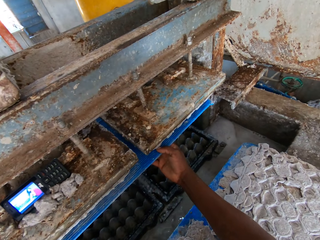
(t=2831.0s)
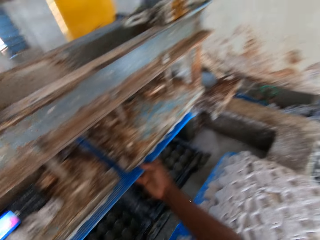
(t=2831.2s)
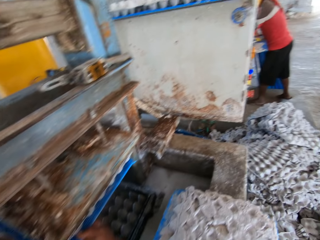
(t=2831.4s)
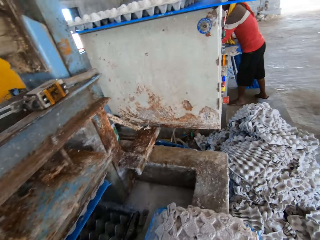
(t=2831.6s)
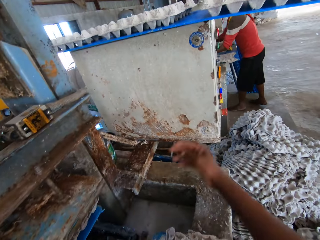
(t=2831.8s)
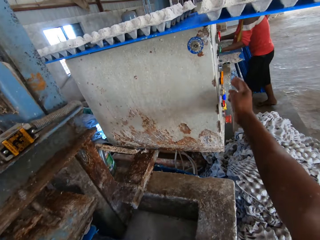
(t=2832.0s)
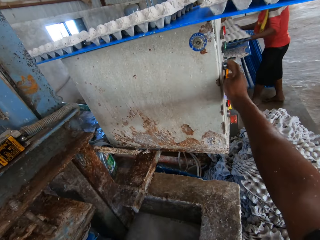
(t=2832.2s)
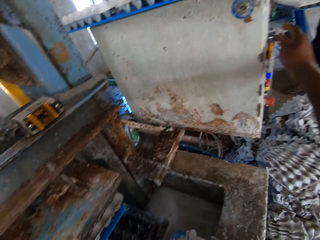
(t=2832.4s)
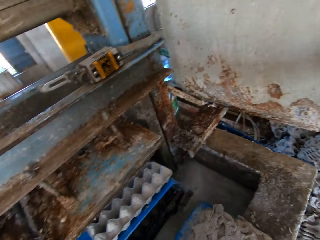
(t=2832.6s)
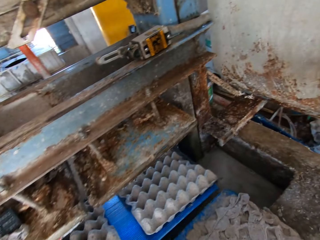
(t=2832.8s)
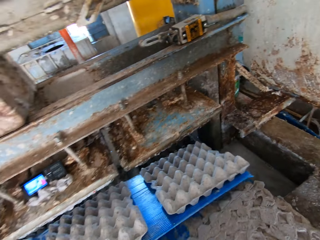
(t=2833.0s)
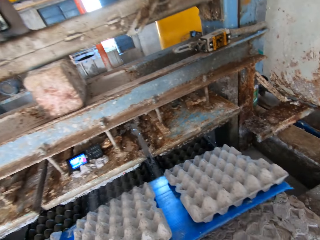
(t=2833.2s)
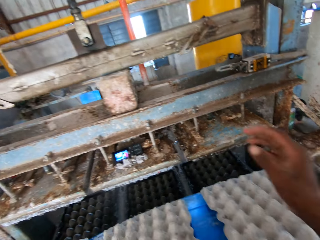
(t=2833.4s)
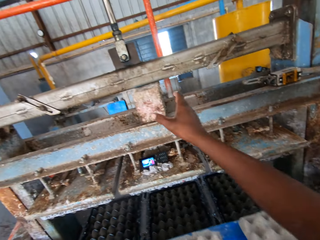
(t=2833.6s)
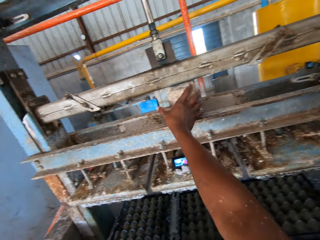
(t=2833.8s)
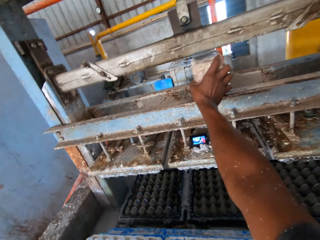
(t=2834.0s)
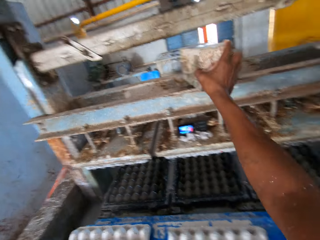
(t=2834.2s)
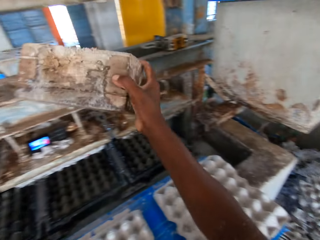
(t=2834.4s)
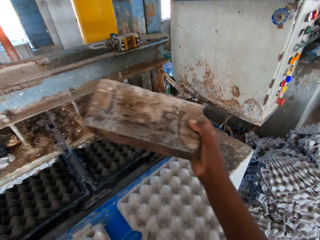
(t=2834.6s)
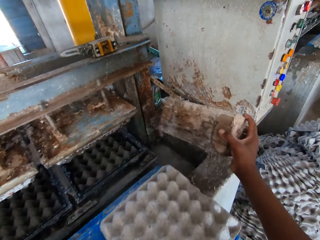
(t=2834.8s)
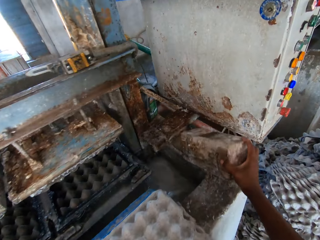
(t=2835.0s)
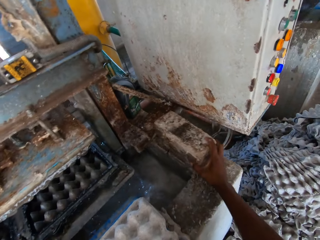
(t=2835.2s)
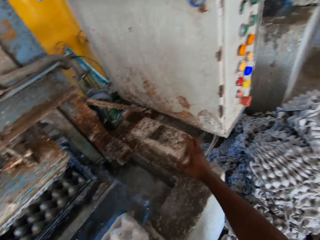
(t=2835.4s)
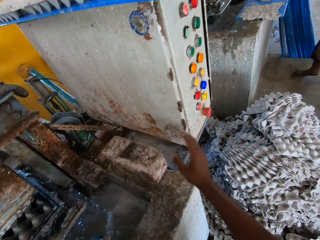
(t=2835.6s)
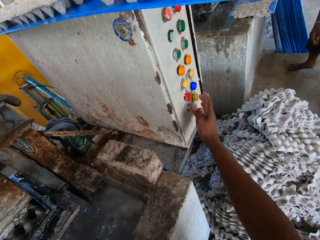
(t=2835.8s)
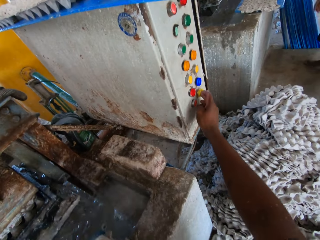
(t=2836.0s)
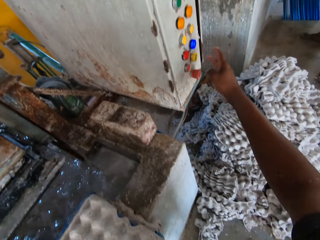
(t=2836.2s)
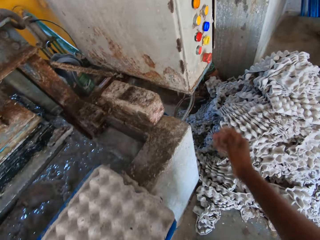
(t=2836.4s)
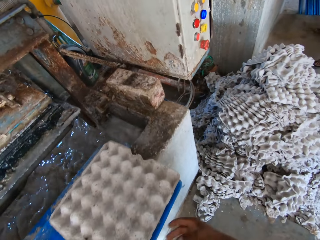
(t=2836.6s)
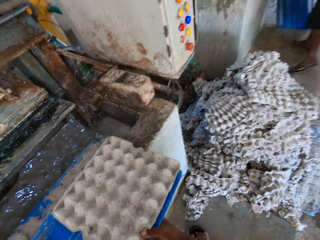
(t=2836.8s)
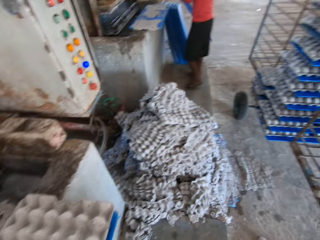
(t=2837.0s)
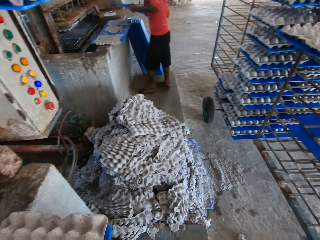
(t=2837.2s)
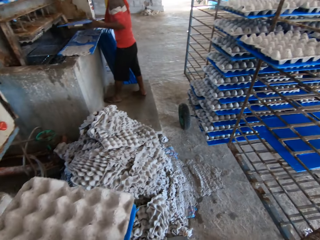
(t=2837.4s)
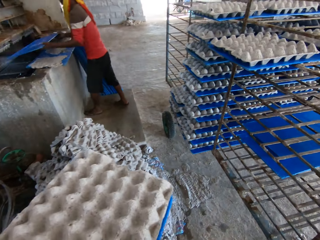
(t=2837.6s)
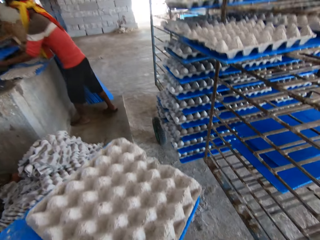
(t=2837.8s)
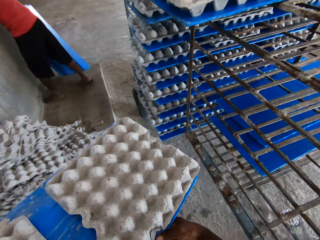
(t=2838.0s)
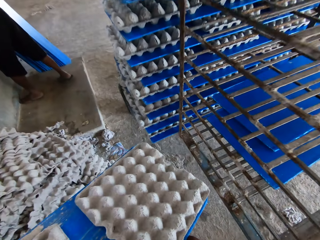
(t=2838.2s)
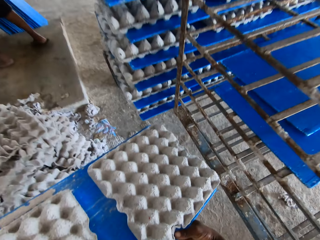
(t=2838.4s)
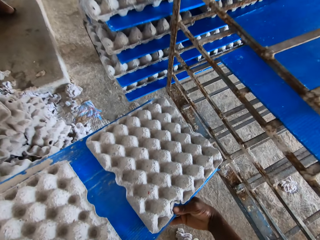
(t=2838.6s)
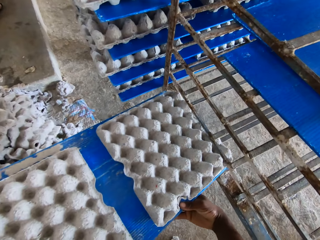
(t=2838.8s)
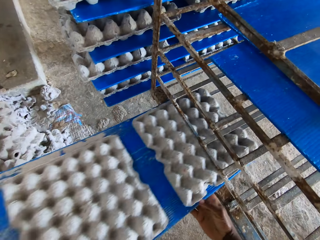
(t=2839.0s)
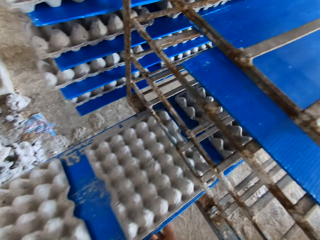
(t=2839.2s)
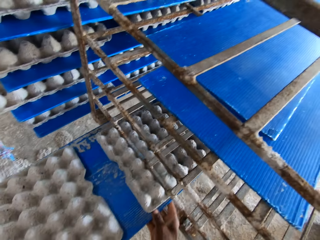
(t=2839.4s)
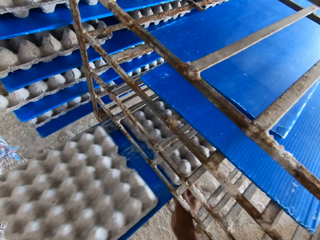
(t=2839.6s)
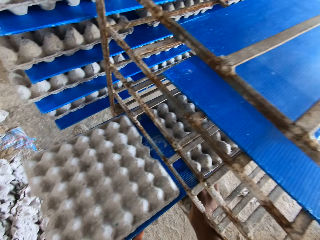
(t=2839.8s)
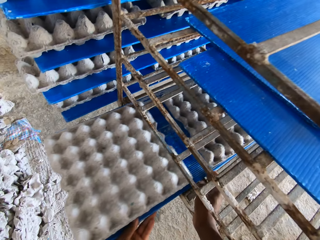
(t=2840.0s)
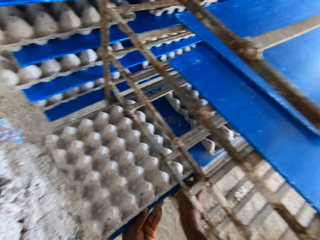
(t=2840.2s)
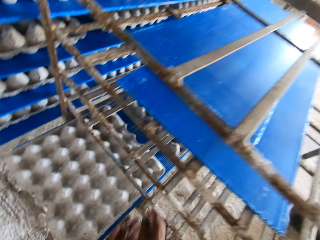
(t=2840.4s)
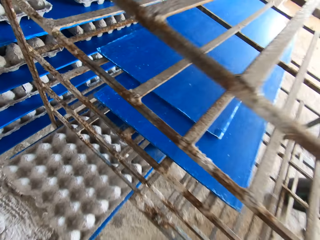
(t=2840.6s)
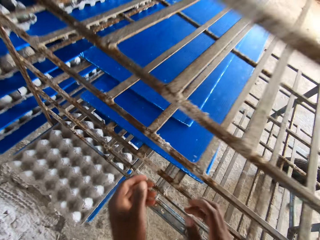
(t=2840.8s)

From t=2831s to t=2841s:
A man removes a PVC sheet from the pulp molding machine with both hands. The camera wearer operates the pulp molding machine with his right hand. He touches a switch knob, picks some egg trays with a plastic board, and picks a brick from the pulp molding machine with his right hand. He places the brick on the platform with his right hand. He operates the pulp molding machine with his right hand and touches the switch knob. He picks the PVC sheet from the platform with both hands. The man places a PVC sheet in the pulp molding machine with both hands. The camera wearer puts the plastic board with the egg trays in the shelf with both hands.

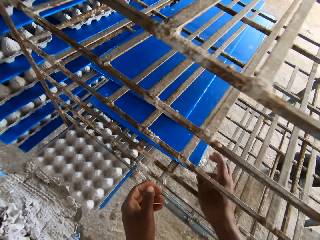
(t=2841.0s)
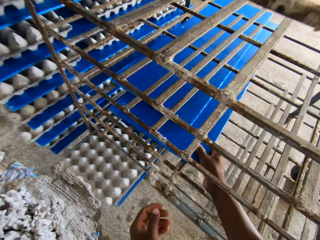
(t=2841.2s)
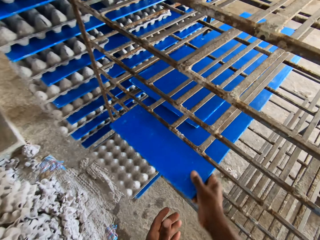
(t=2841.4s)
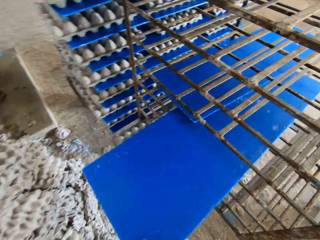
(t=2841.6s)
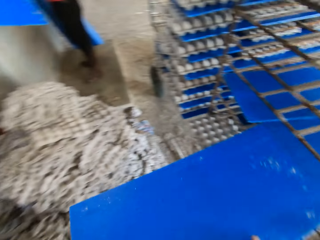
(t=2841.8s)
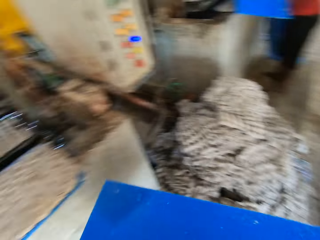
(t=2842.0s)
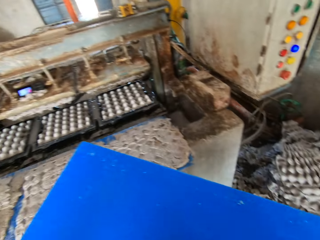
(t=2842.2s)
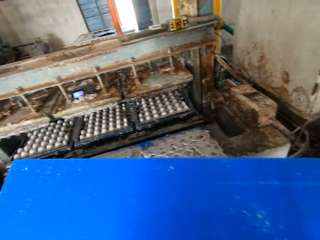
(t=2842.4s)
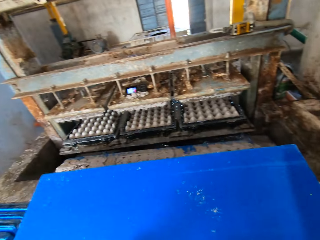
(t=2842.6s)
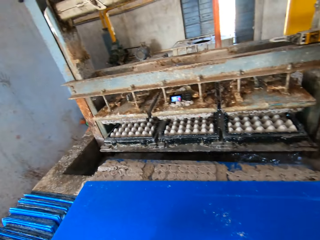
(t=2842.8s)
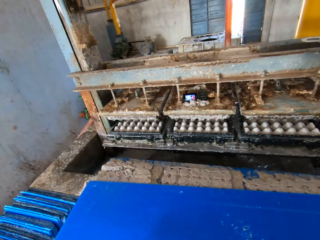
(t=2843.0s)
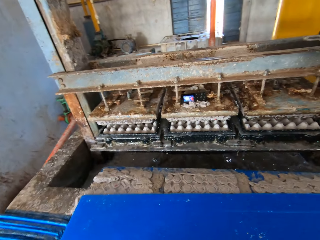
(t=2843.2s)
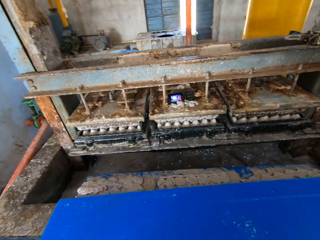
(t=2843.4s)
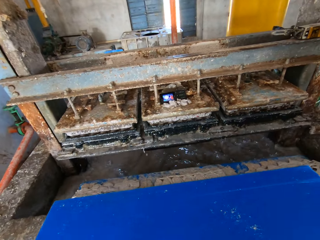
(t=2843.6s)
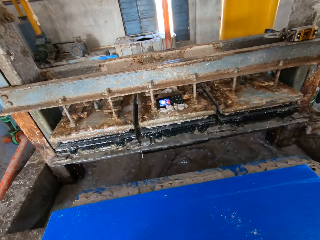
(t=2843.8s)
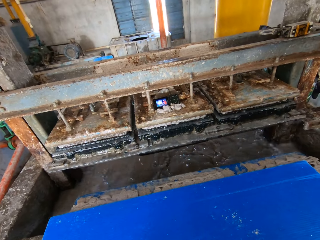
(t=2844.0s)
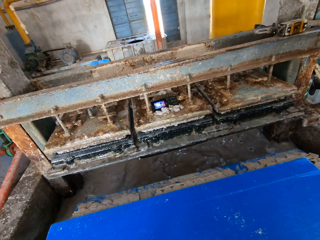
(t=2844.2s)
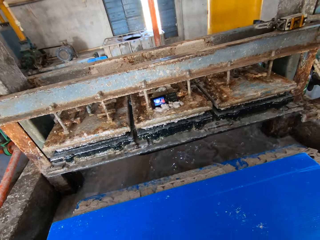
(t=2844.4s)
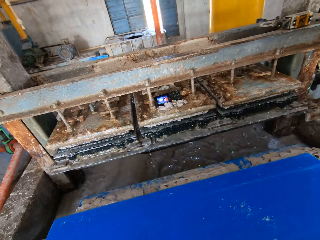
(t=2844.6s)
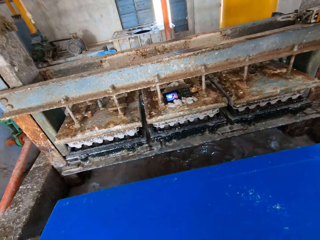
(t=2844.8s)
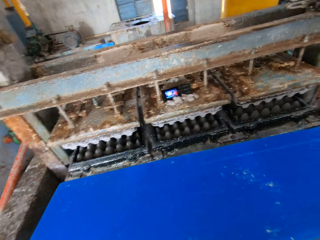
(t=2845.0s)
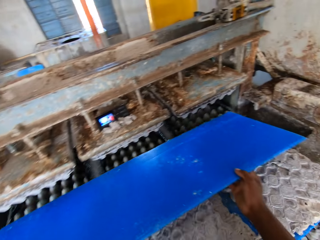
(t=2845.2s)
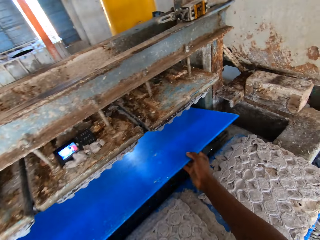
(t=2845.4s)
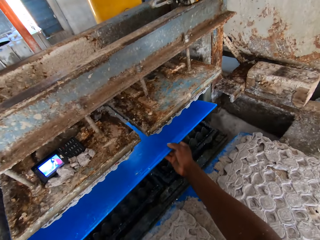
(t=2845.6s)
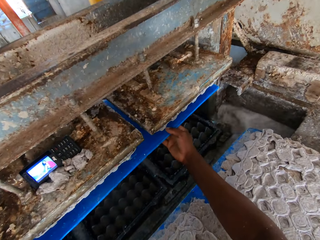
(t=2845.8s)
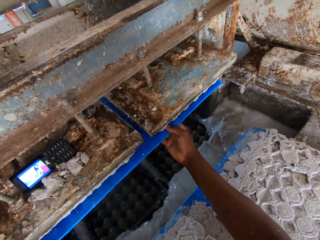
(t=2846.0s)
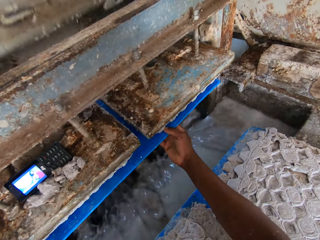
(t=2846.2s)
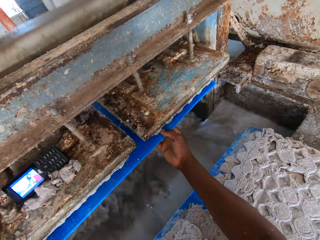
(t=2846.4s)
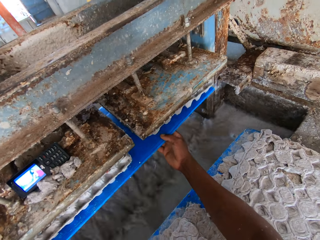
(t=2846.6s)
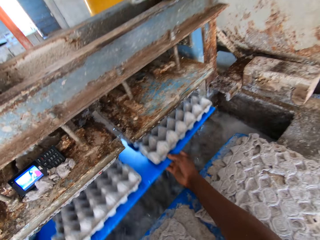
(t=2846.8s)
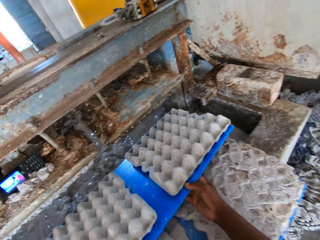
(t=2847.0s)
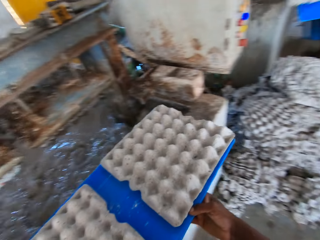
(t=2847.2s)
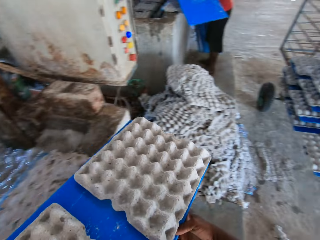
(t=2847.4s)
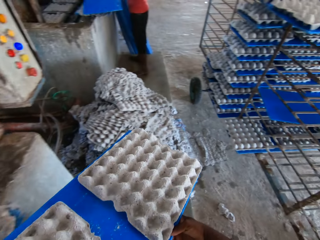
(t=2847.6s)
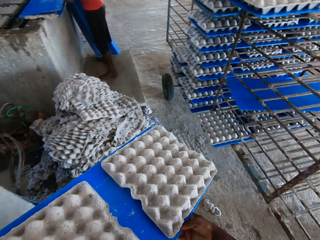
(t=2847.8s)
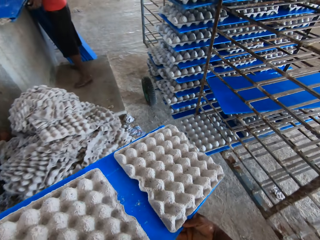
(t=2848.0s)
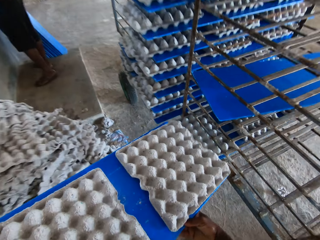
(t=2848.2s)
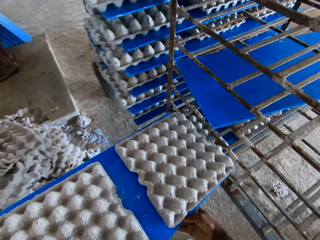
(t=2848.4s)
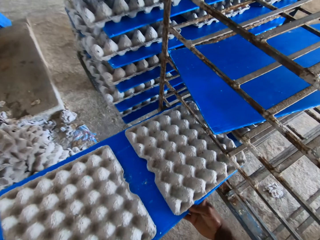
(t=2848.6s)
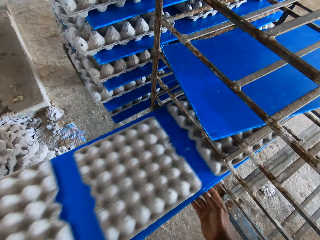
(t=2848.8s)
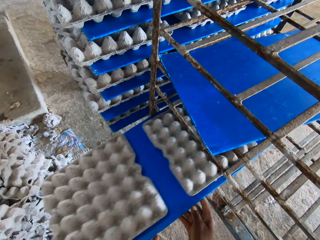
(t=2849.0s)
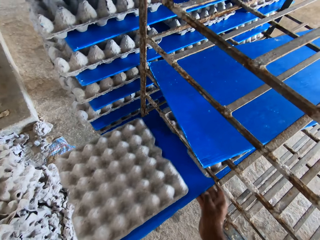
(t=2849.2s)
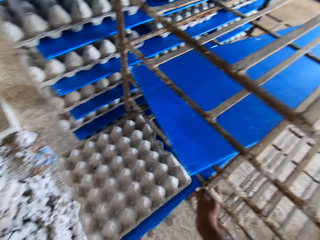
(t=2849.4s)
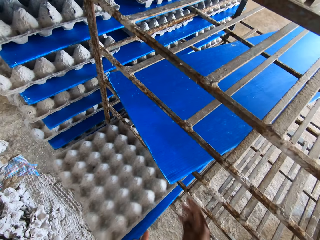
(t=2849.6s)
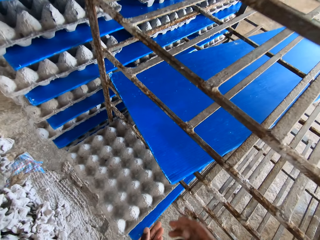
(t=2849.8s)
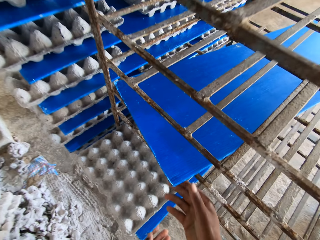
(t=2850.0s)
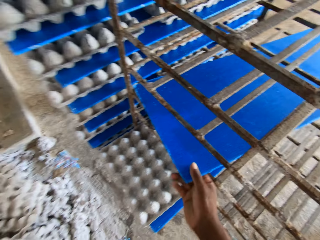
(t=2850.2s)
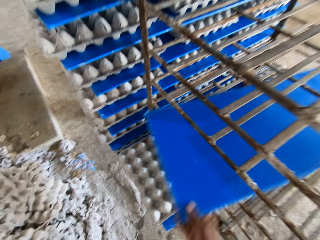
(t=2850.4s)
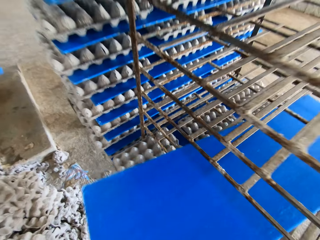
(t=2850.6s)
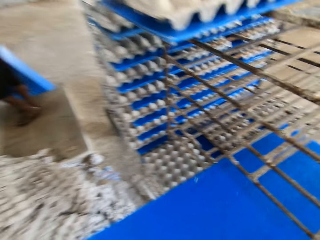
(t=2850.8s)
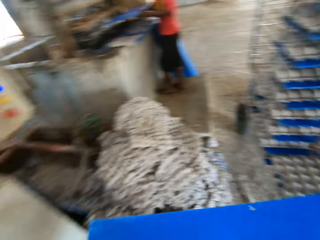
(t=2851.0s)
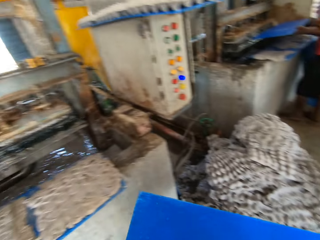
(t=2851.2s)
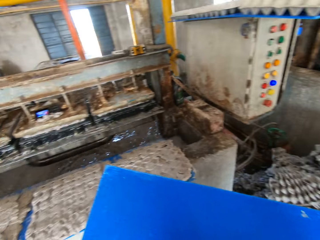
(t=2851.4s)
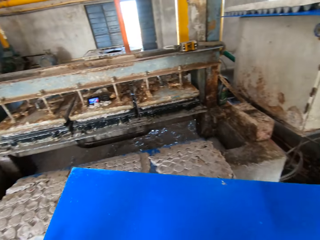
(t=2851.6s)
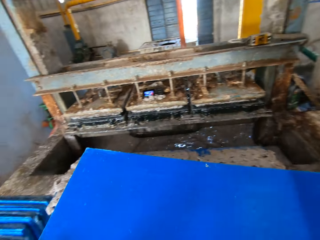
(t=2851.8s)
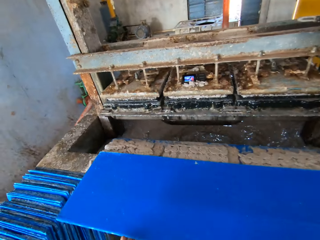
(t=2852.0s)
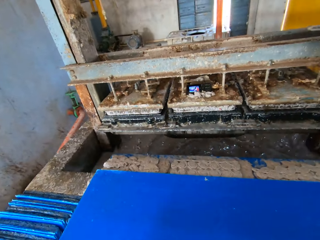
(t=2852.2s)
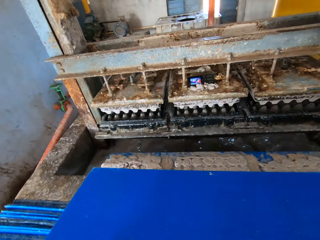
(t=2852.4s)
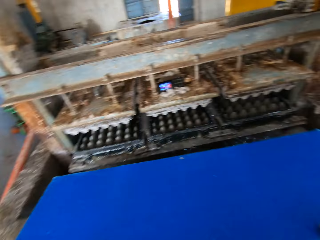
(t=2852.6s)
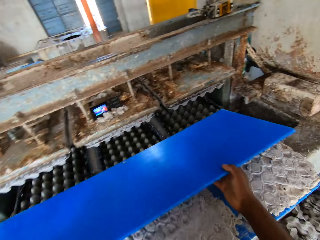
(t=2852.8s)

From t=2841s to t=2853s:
The camera wearer pulls a PVC sheet or plastic board on the rack with his right hand. He places the PVC sheet in the pulp molding machine with both hands, removes the PVC sheet from the pulp molding machine with both hands, and picks some egg trays with the plastic board. He places the PVC sheet with the egg trays on the rack with both hands. He pulls the PVC sheet on the rack with his right hand. A man places a PVC sheet in the pulp molding machine with both hands.
